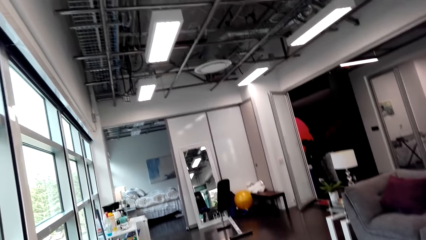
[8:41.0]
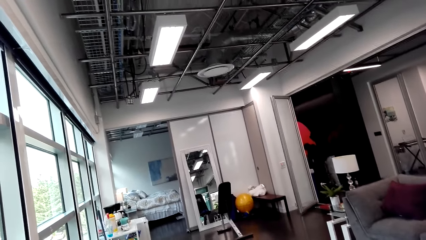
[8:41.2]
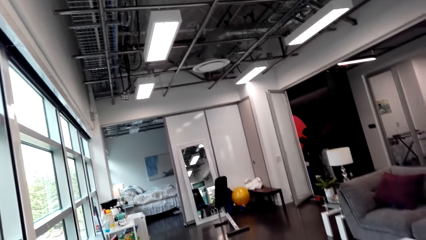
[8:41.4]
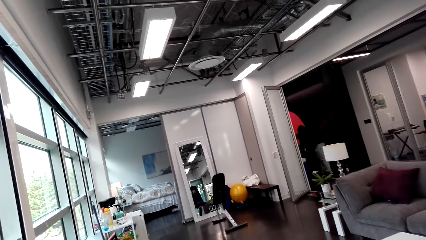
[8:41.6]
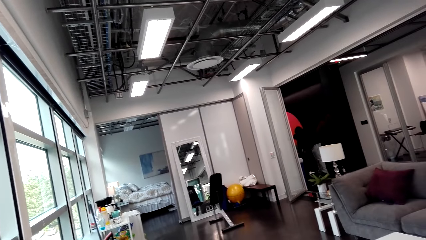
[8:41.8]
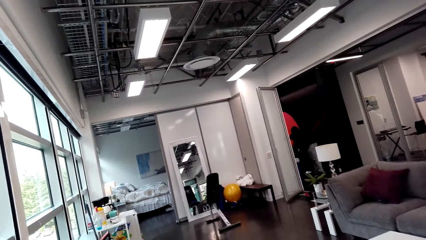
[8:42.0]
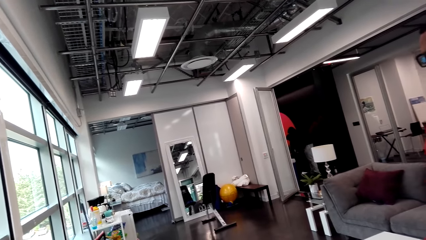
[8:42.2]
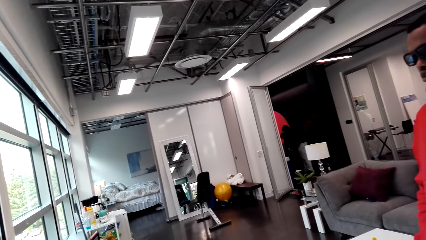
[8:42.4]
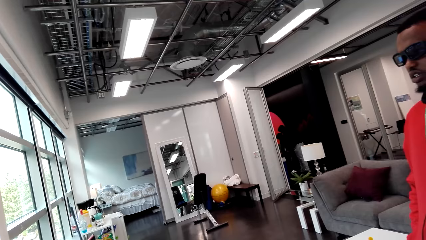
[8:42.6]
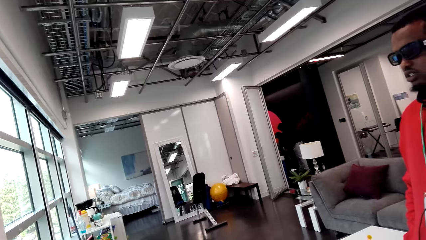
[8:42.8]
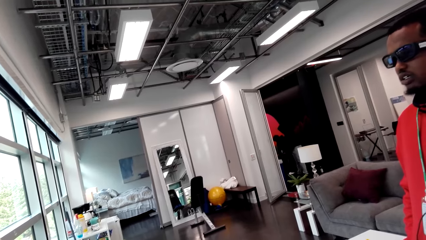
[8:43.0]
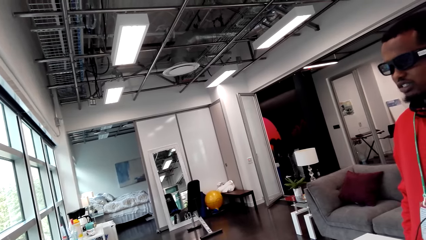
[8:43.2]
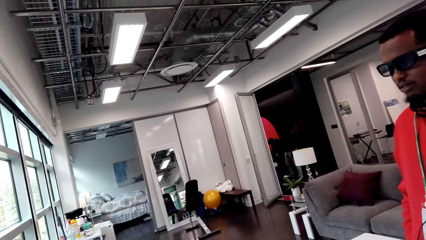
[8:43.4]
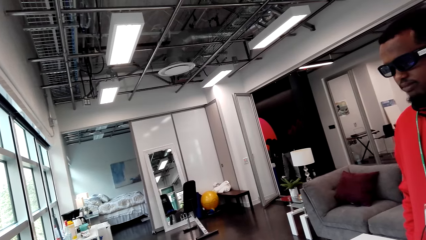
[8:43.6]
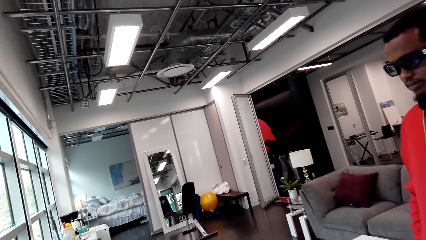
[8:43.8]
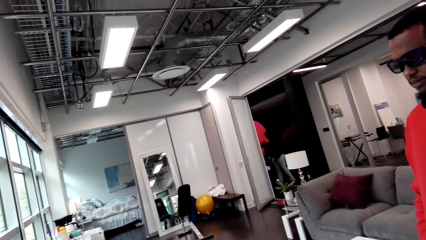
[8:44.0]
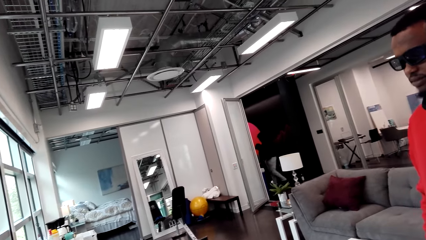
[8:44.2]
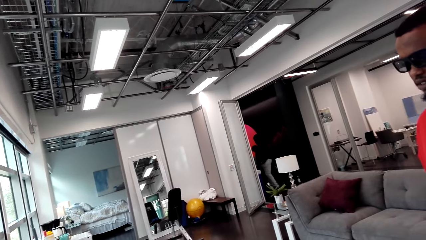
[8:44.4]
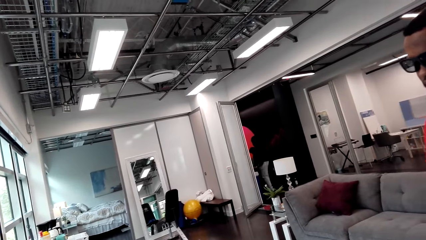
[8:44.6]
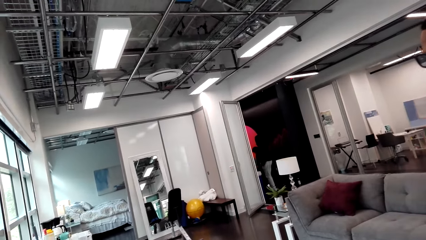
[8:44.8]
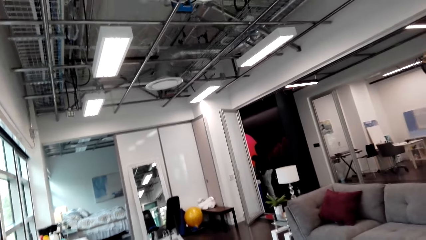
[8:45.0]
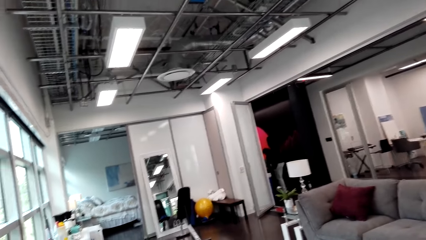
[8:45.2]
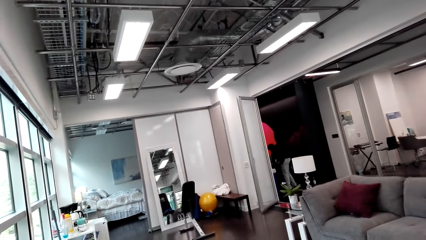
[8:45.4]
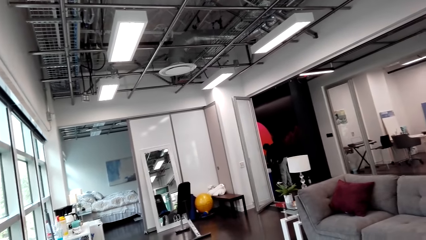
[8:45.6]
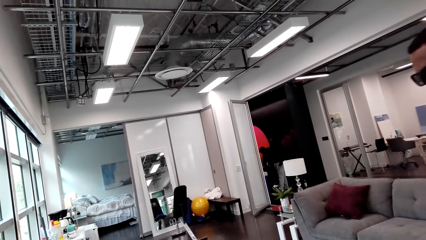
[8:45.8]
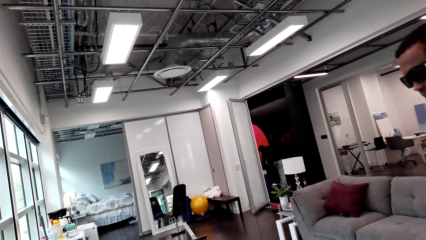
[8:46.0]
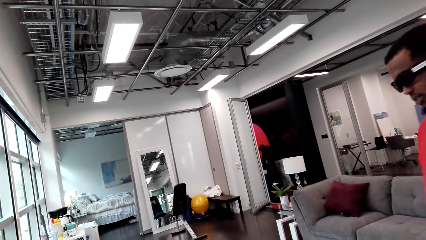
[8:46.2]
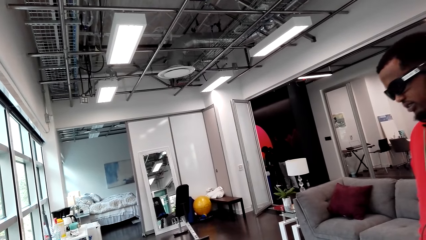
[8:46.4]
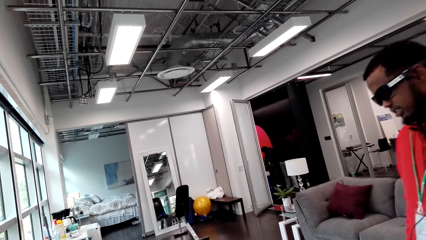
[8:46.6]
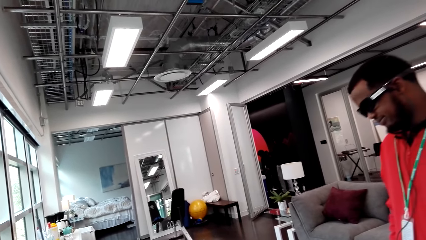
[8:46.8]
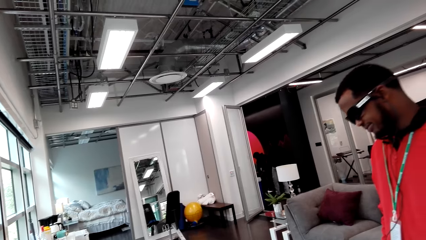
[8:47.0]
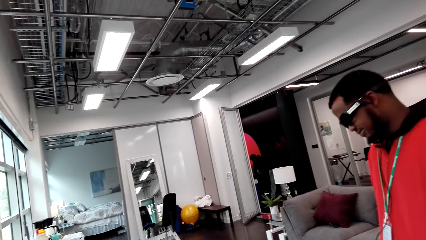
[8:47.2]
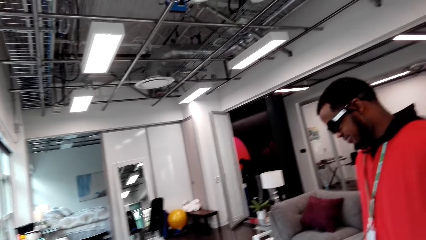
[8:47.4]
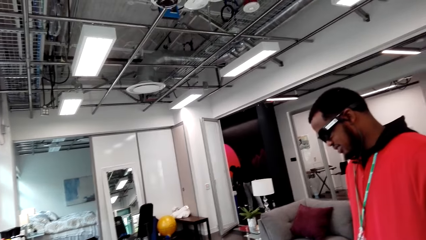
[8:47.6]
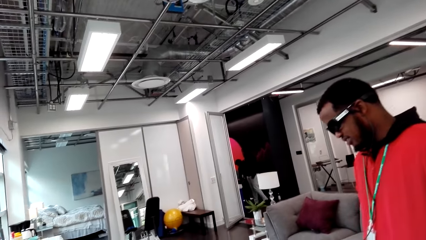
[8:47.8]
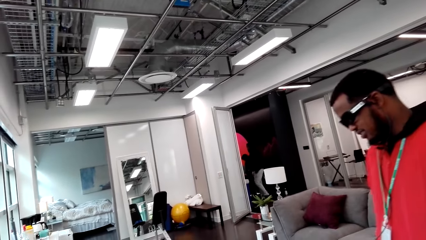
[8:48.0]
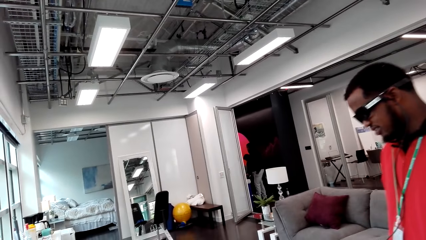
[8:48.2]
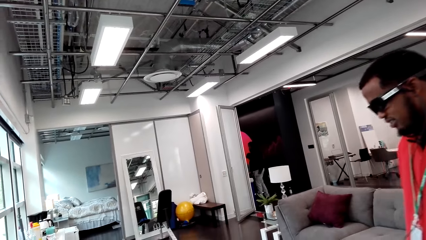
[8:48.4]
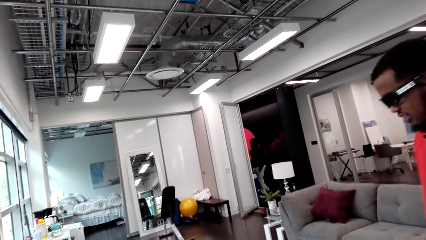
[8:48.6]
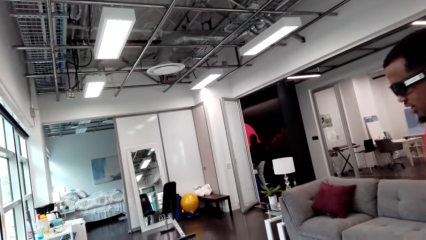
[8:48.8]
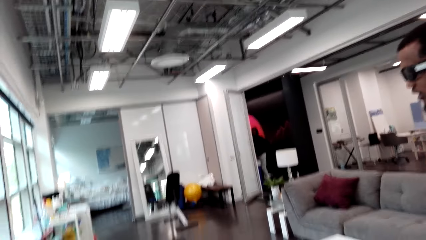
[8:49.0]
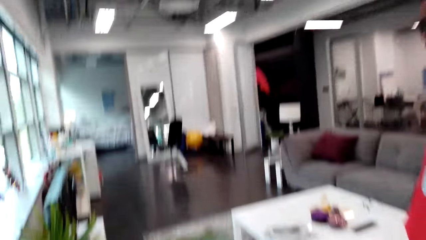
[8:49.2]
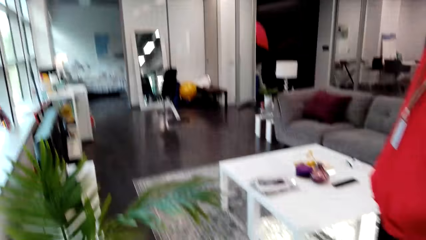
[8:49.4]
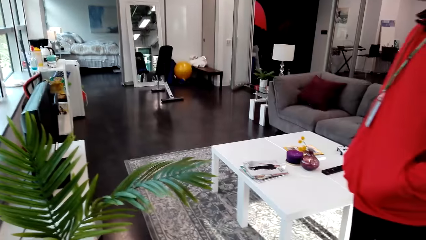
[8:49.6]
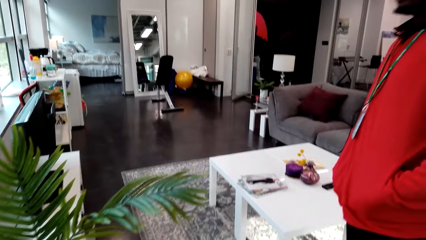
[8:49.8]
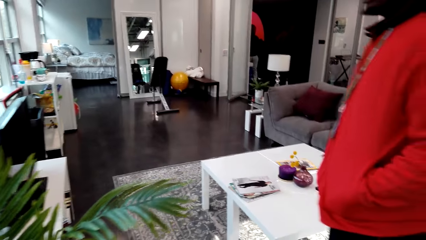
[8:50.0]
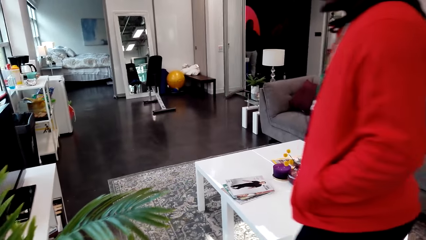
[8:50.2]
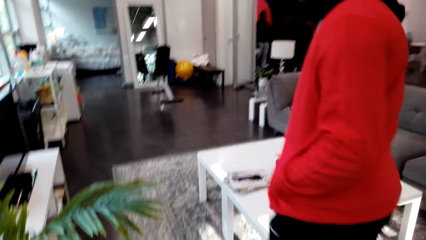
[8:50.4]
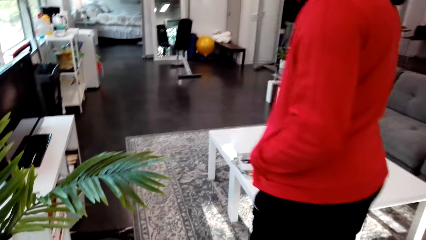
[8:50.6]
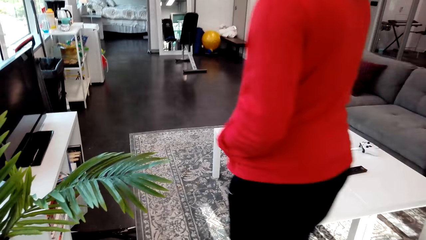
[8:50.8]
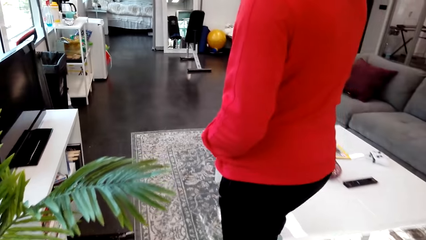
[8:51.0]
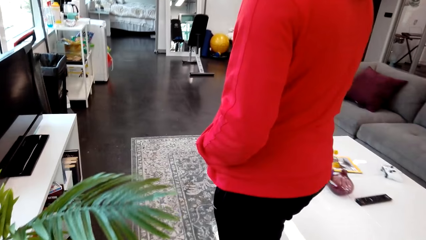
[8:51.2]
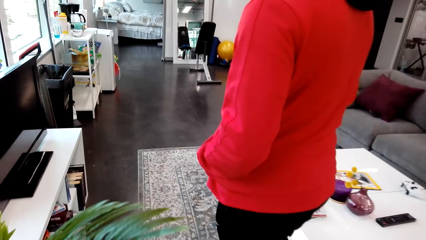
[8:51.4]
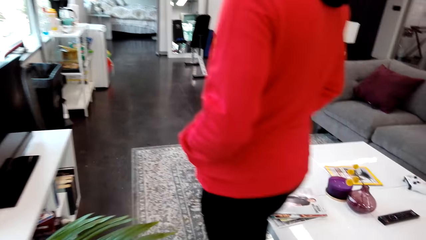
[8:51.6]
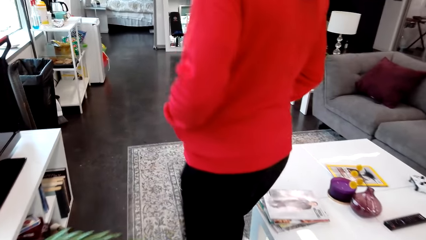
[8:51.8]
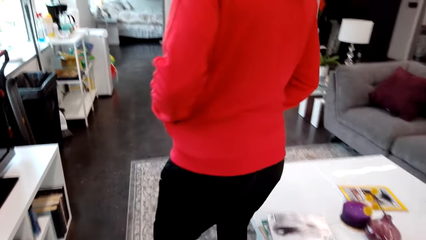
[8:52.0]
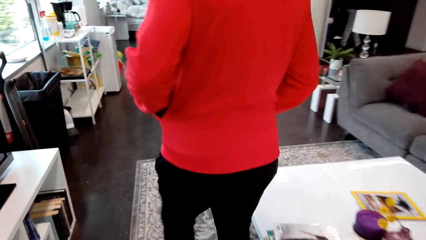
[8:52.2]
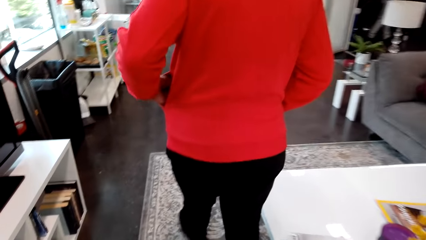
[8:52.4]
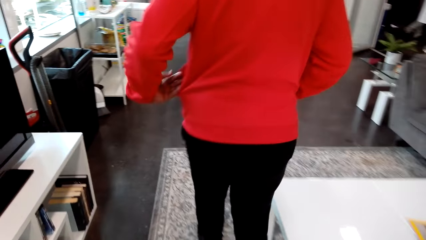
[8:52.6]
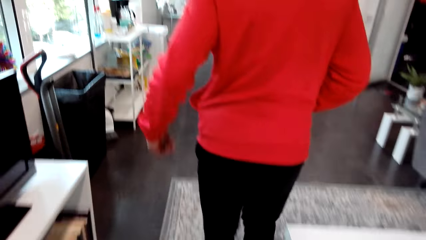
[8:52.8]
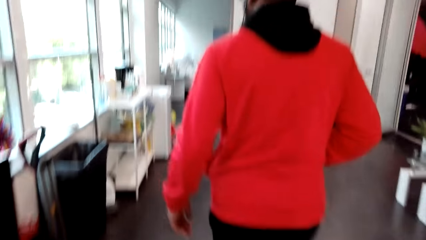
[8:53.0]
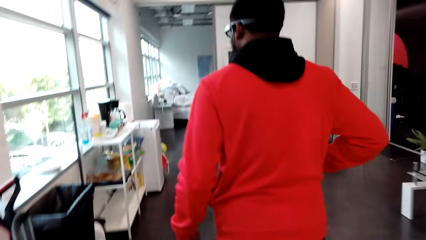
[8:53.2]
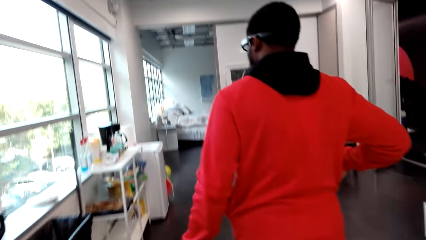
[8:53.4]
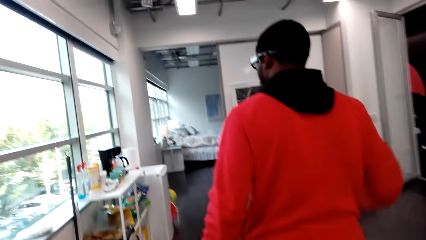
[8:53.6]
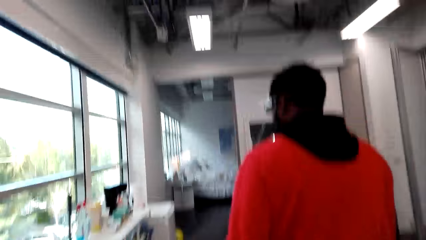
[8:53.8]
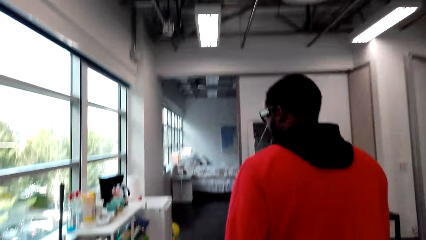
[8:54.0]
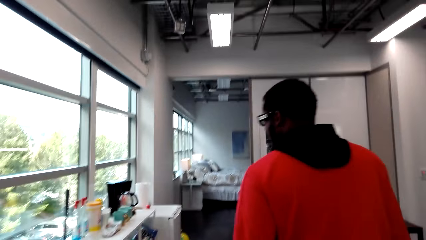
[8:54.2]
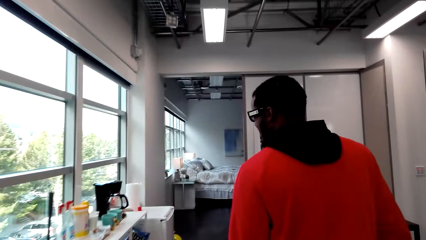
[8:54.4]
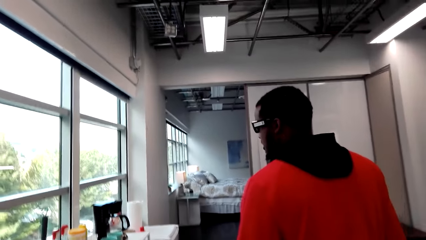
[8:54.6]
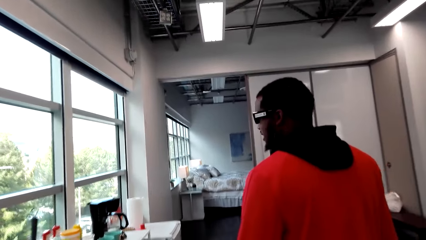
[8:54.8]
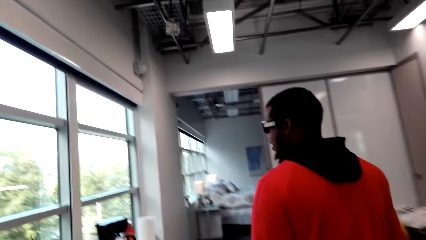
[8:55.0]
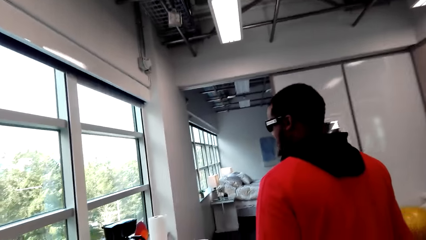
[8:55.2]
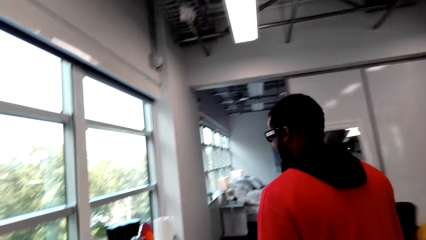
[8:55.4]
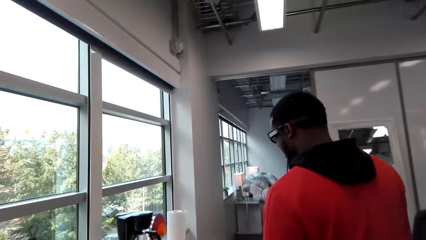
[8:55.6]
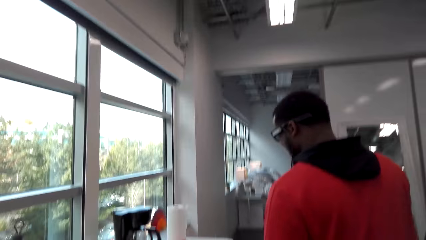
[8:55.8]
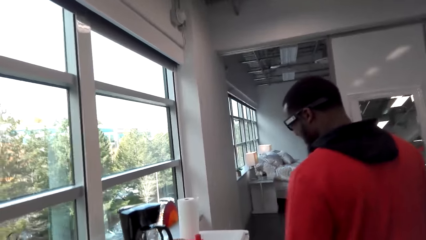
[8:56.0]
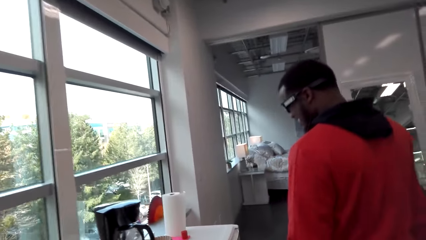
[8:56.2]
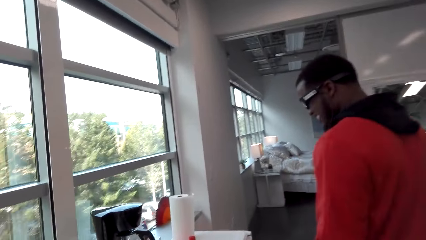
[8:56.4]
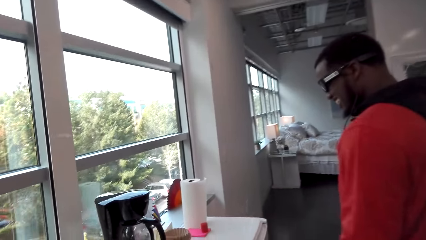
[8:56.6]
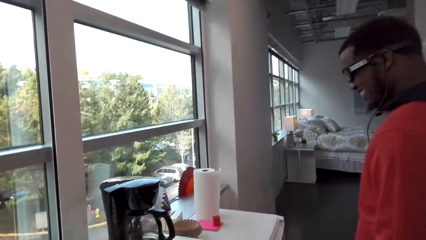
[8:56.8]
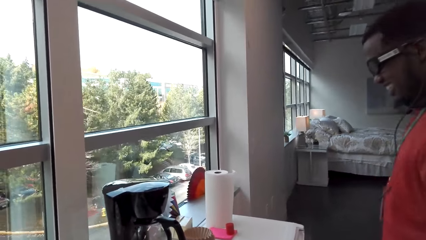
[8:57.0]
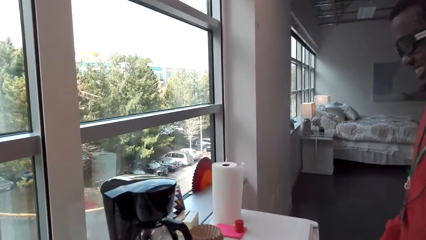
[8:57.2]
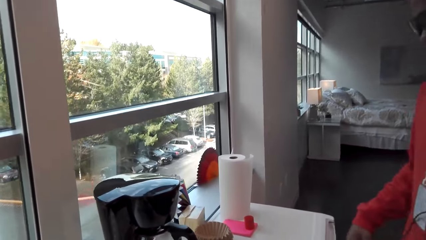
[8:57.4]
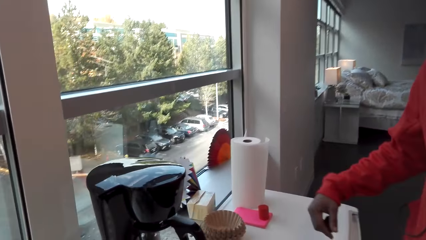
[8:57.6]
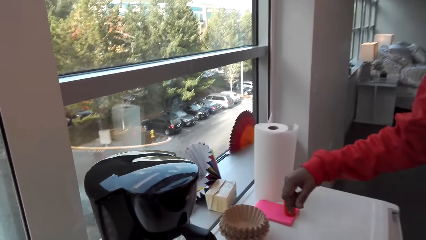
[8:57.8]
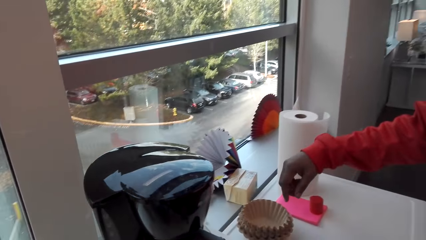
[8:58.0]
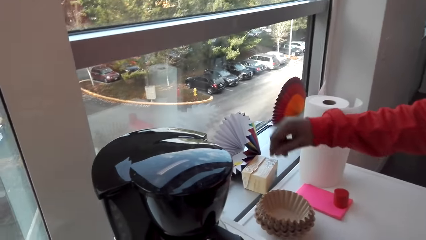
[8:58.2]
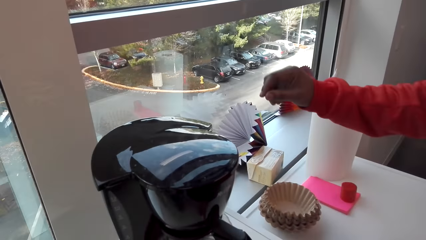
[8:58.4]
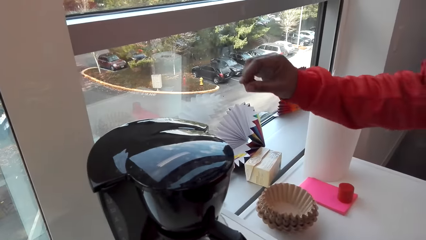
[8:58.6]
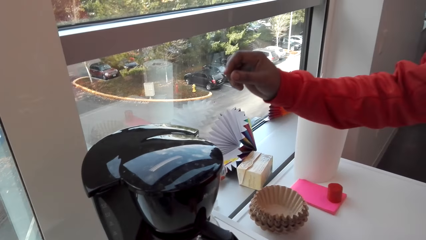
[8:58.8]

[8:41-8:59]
A man talks. The camera wearer walks behind another man. They walk around with the other man. The other man removes hands from the pocket. The camera wearer talks. The other man stops.
